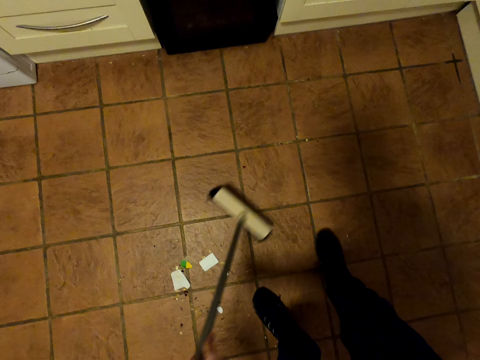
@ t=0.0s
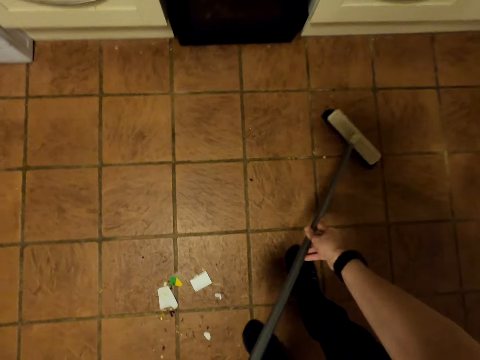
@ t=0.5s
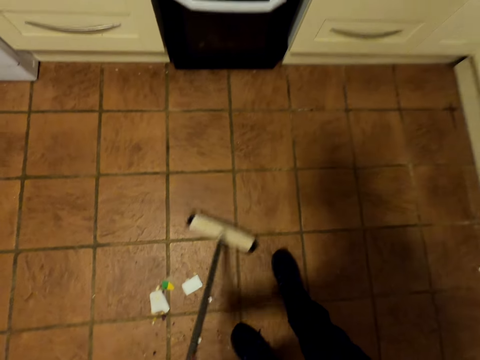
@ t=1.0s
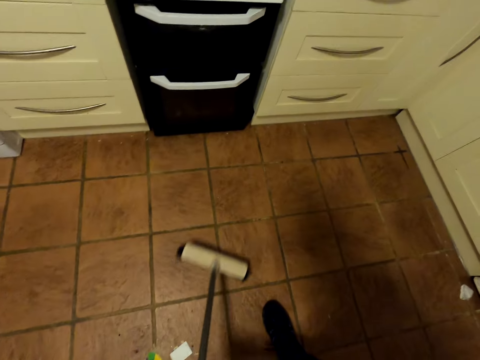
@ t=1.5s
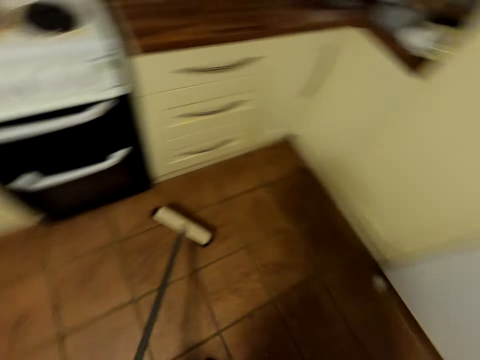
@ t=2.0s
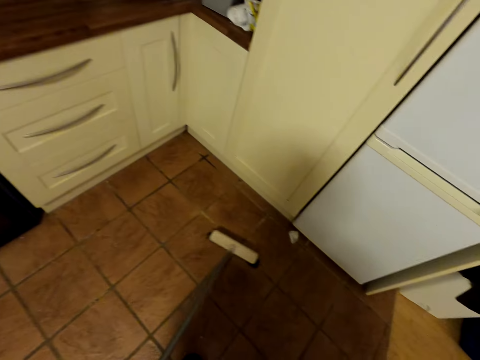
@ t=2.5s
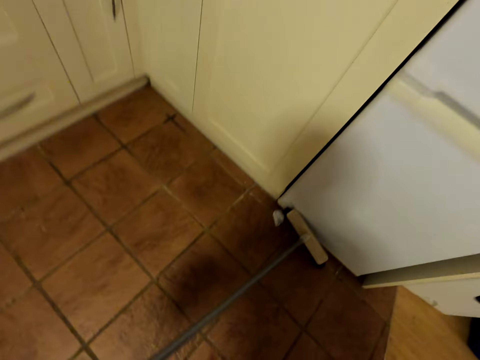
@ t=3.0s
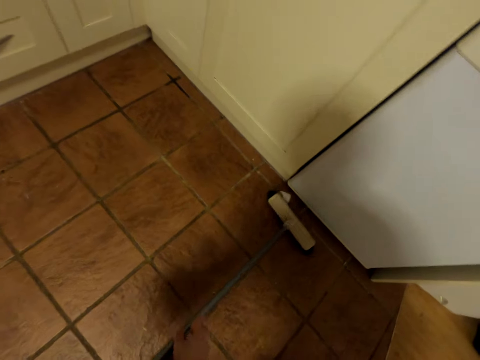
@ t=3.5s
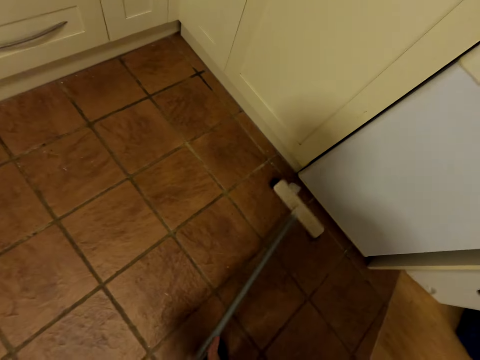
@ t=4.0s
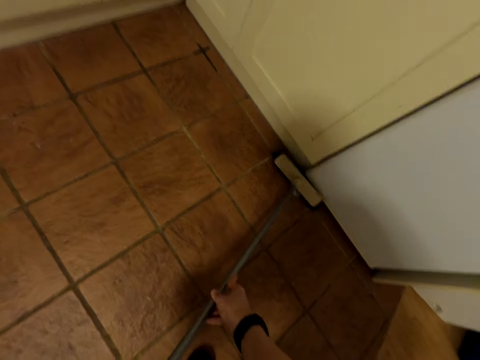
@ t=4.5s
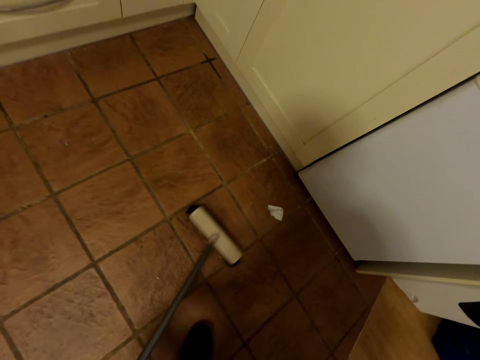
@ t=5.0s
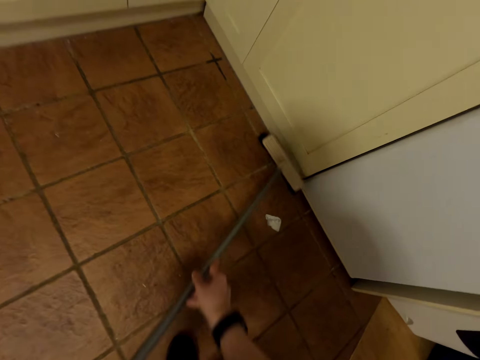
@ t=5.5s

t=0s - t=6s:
The camera wearer sweeps the floor using the push broom.

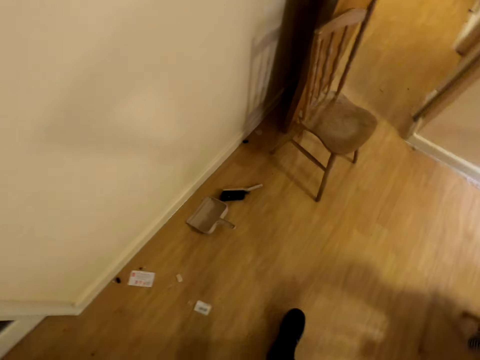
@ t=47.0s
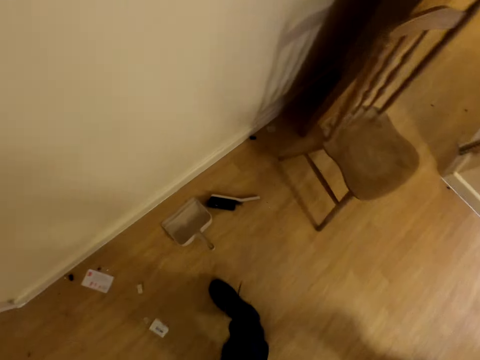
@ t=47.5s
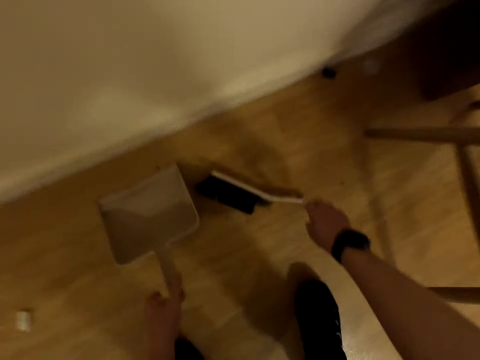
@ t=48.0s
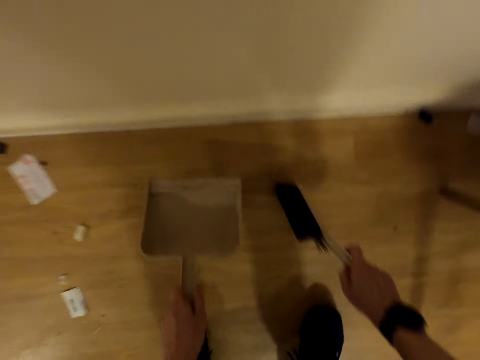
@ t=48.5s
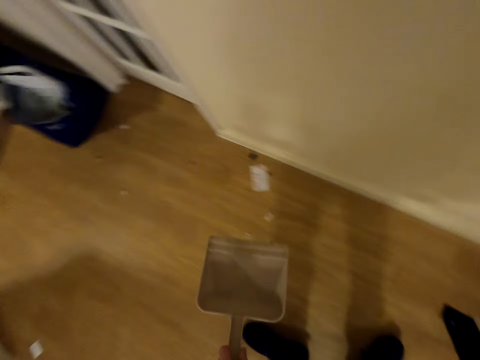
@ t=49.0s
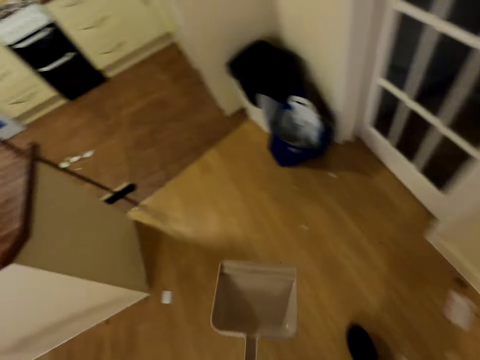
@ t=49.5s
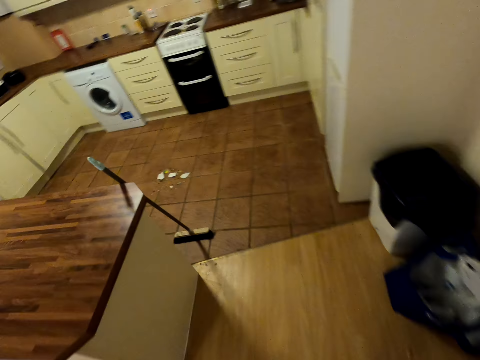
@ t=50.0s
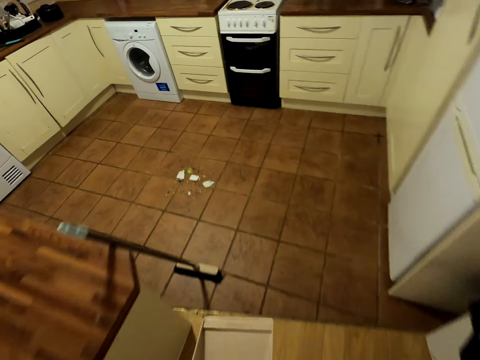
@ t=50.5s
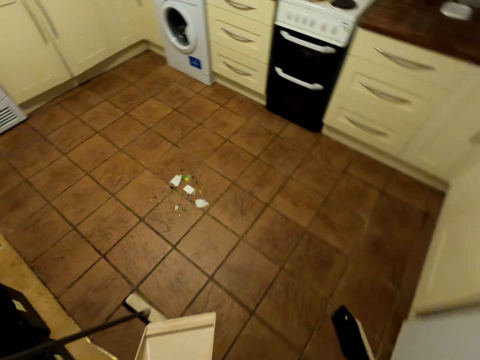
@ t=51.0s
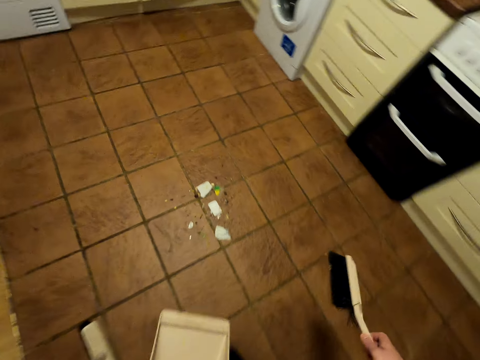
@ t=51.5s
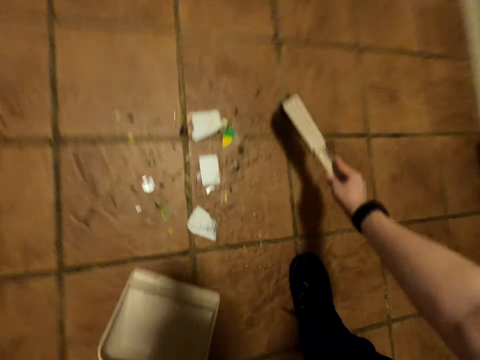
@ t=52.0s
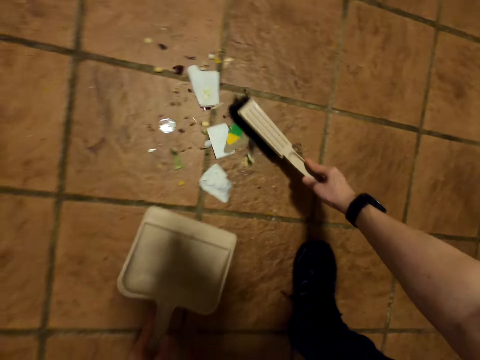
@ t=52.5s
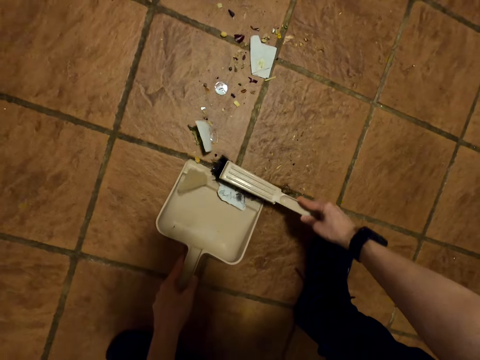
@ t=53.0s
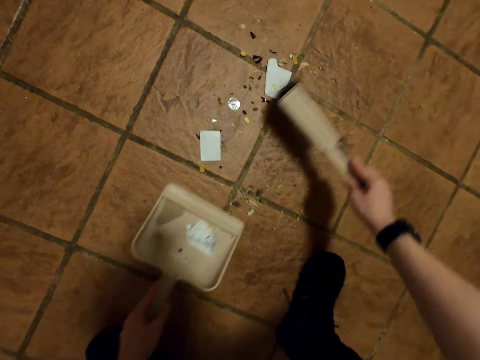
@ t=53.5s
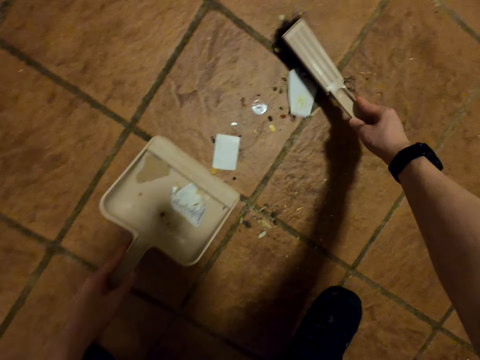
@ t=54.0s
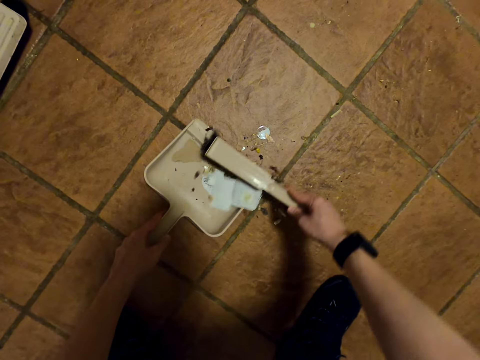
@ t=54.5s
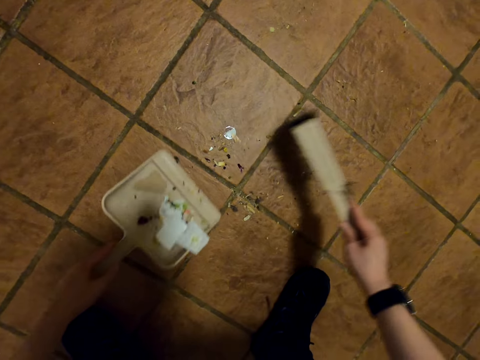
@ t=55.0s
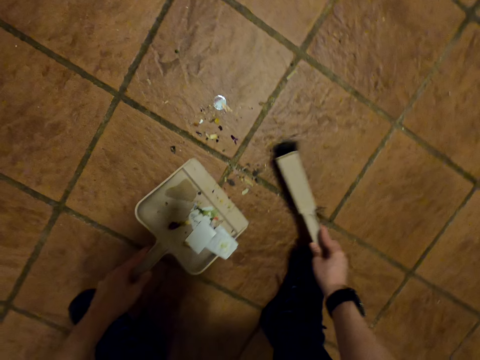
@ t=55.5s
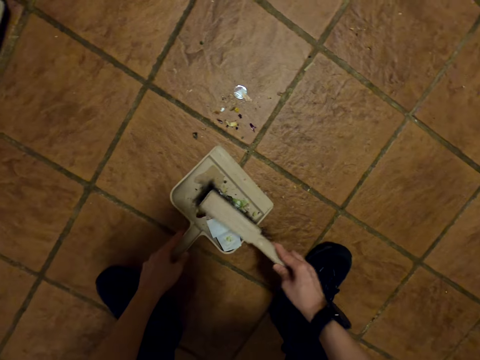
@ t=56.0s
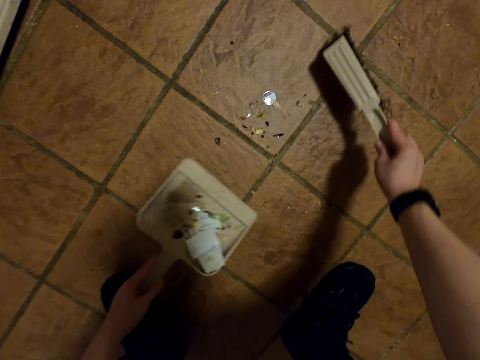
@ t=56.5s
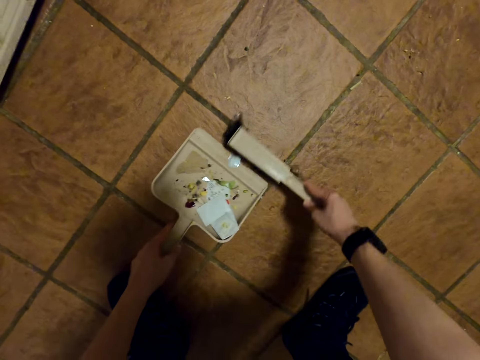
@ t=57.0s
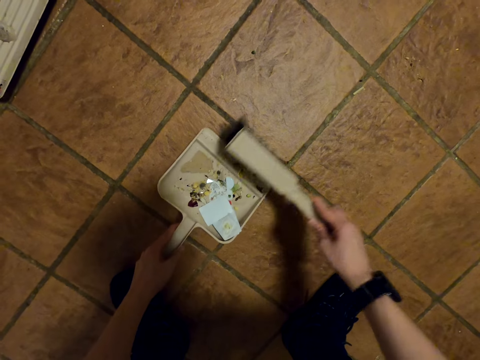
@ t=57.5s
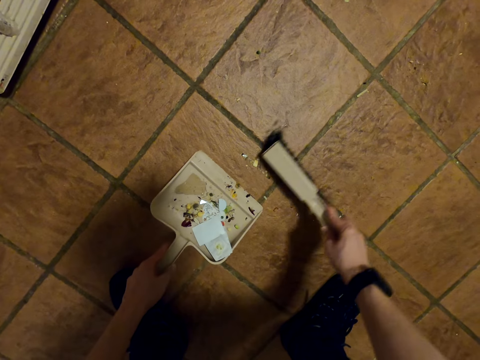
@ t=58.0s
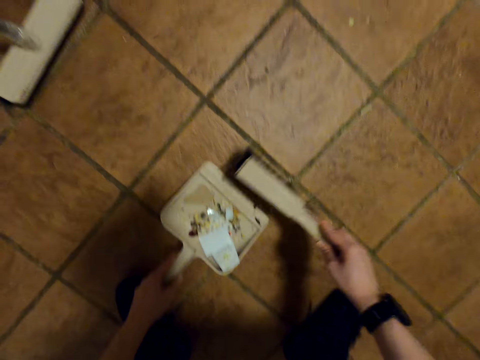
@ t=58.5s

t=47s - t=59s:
The camera wearer picks up the plastic dirt collector and the head push broom from the floor. They walk around. They sweep the dirt on the floor on the plastic dirt collector.

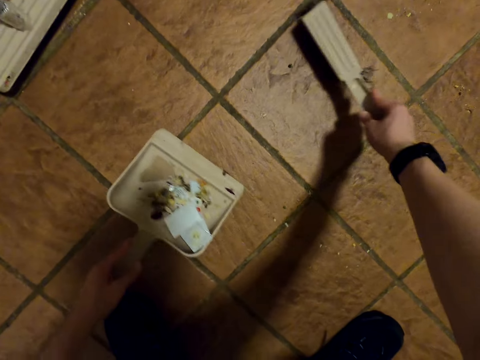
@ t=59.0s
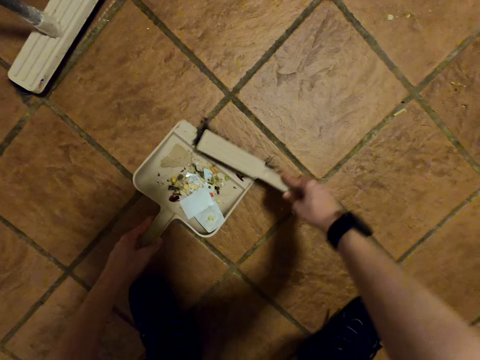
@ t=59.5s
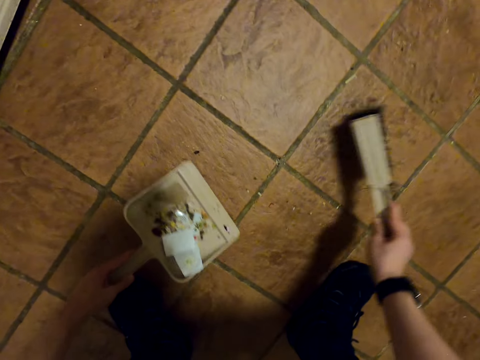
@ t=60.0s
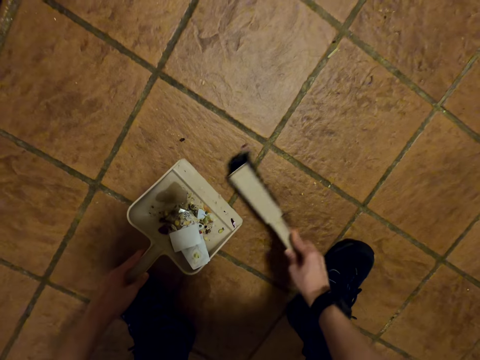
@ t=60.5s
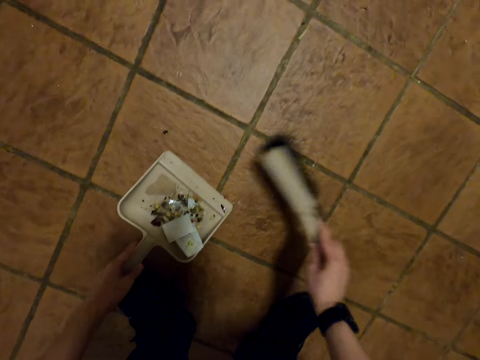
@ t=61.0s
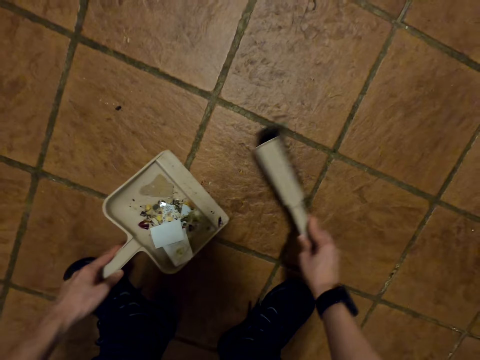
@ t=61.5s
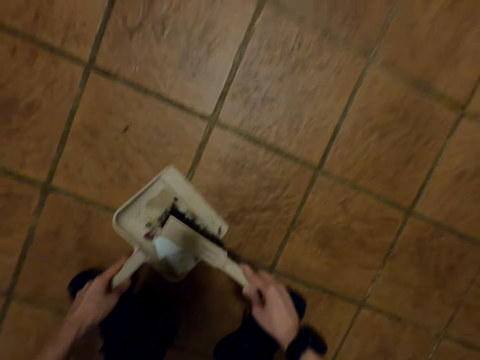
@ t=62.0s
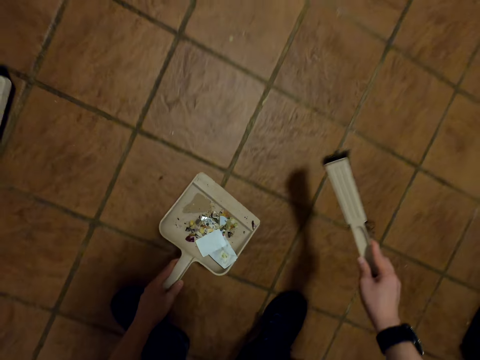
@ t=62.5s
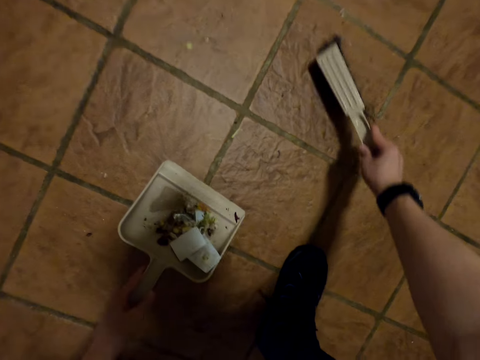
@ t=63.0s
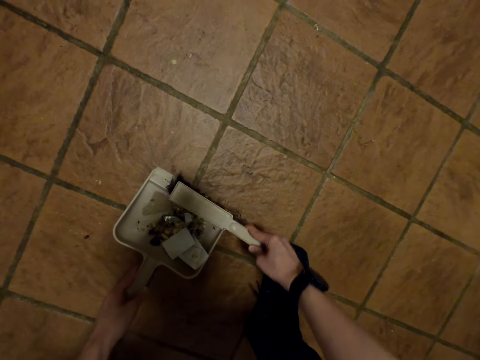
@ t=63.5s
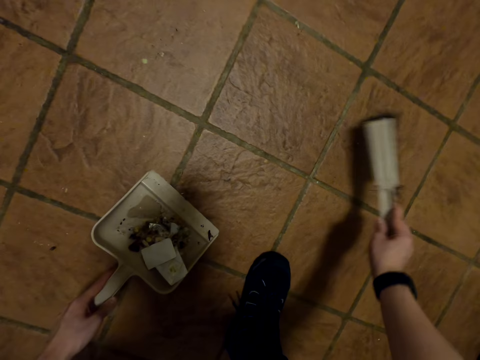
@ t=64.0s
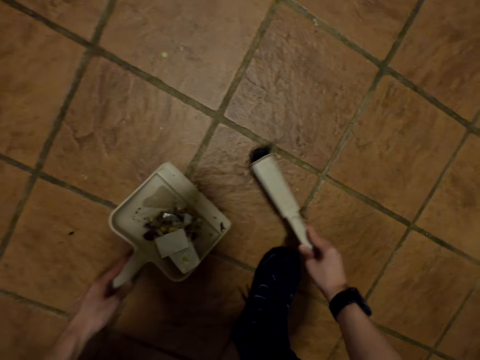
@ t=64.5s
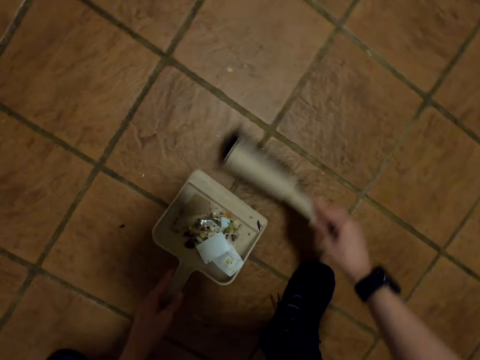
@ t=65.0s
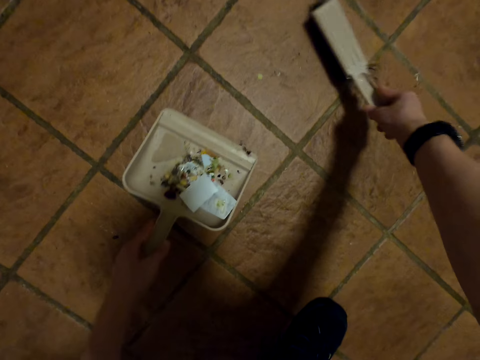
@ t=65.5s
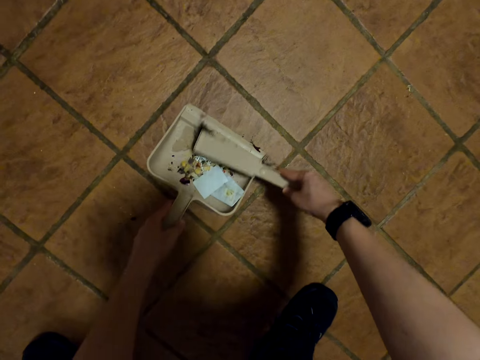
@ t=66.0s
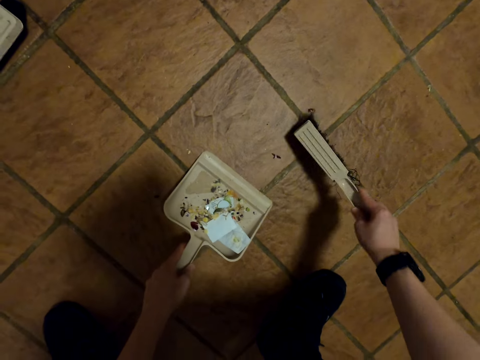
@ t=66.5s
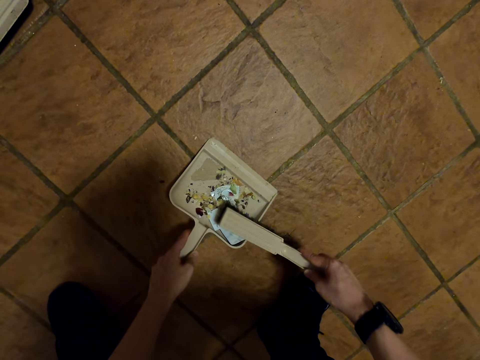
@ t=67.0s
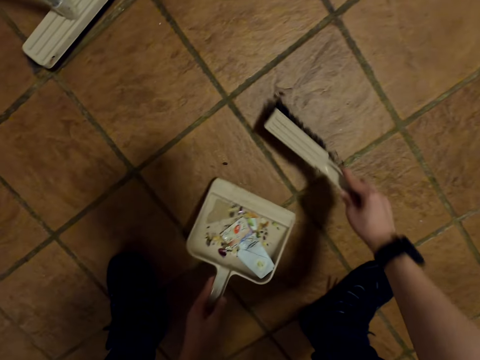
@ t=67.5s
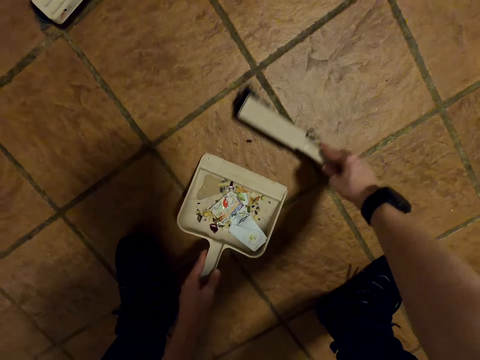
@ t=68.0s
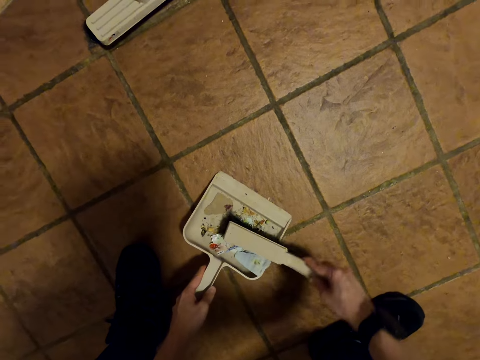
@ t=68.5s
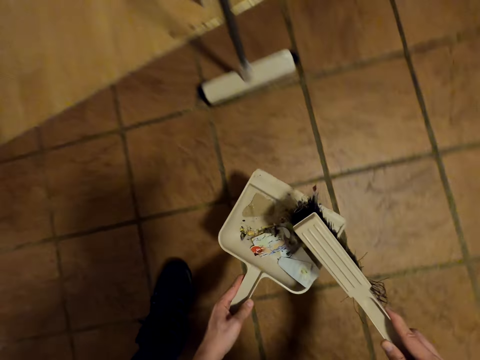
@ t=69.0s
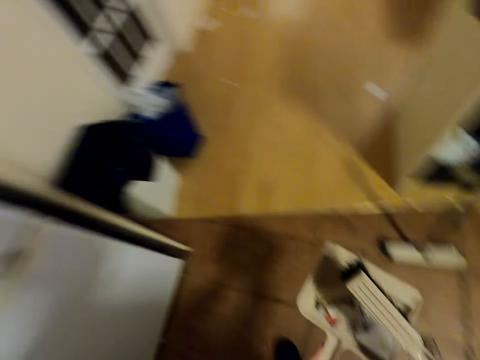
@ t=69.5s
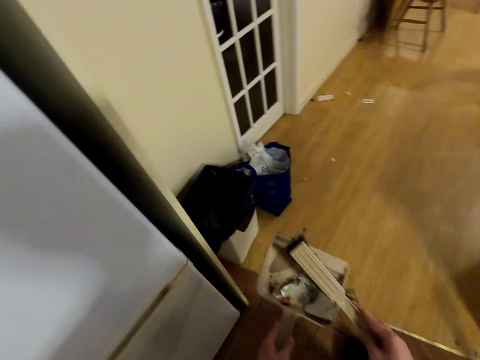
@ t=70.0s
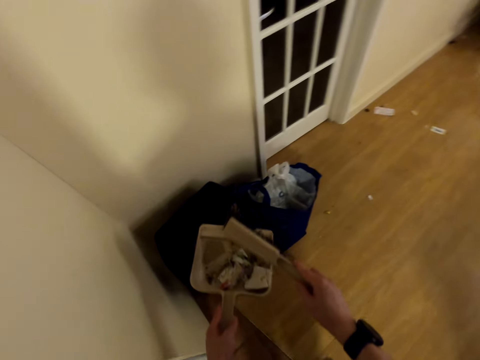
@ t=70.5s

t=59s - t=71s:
The camera wearer walks around.
